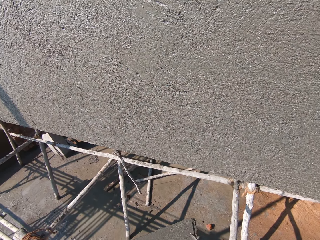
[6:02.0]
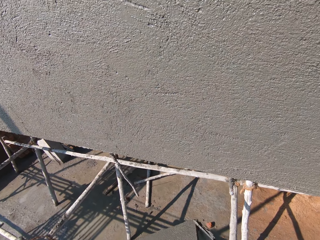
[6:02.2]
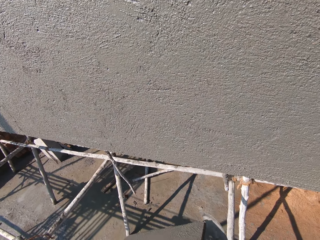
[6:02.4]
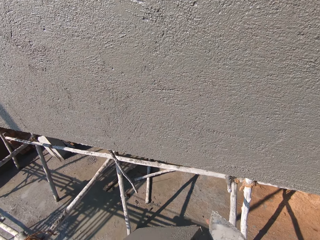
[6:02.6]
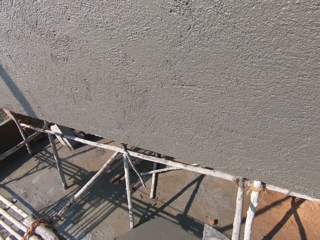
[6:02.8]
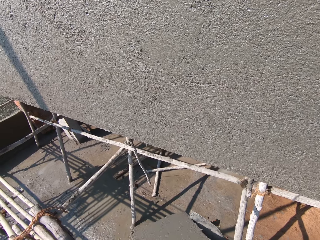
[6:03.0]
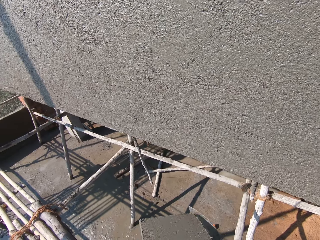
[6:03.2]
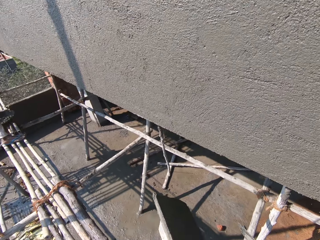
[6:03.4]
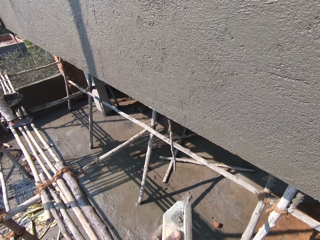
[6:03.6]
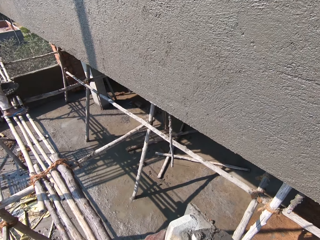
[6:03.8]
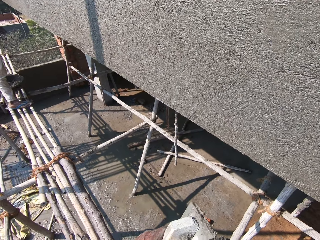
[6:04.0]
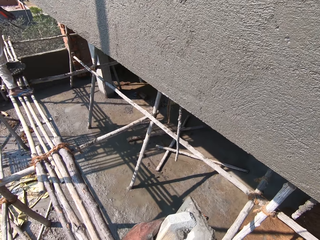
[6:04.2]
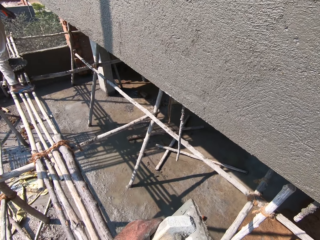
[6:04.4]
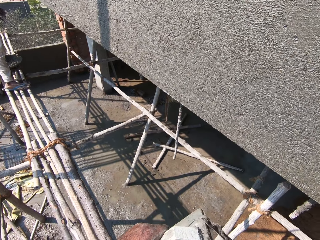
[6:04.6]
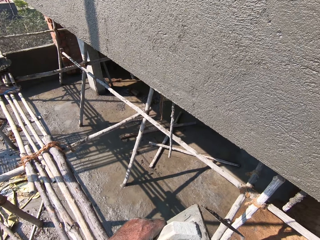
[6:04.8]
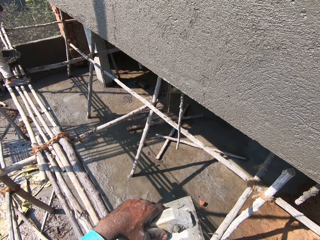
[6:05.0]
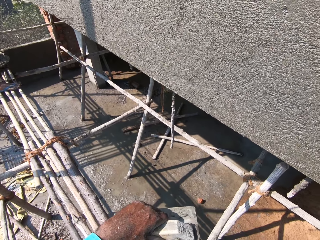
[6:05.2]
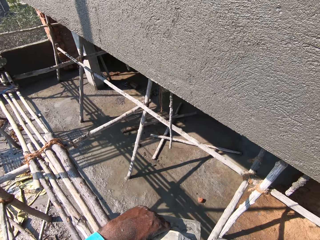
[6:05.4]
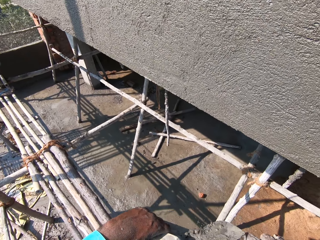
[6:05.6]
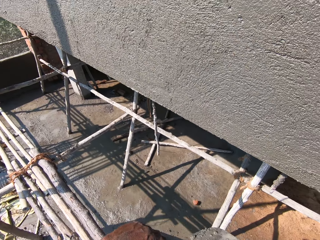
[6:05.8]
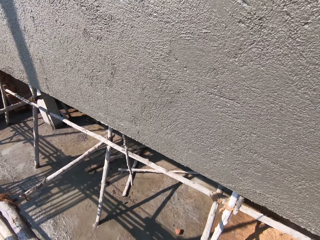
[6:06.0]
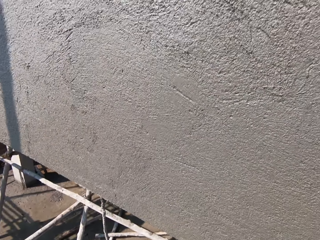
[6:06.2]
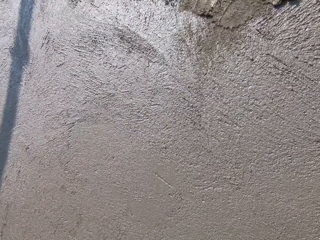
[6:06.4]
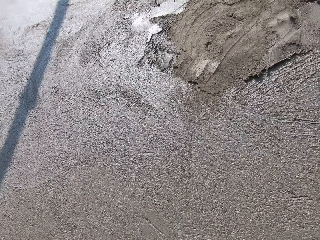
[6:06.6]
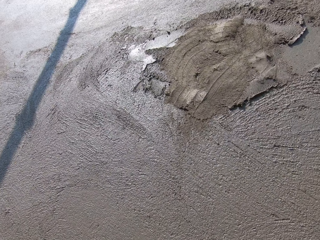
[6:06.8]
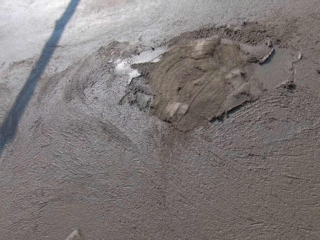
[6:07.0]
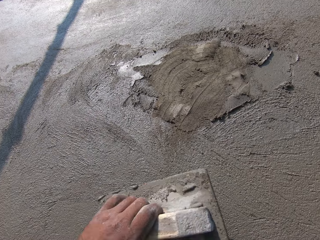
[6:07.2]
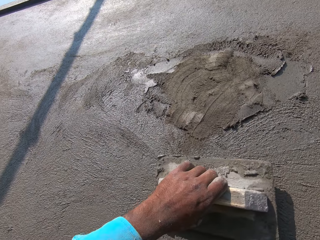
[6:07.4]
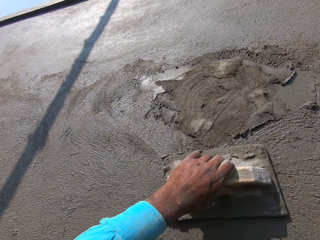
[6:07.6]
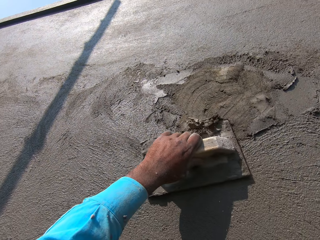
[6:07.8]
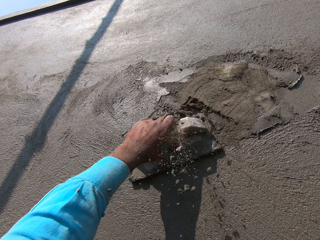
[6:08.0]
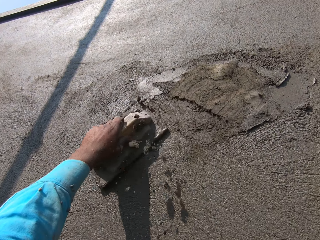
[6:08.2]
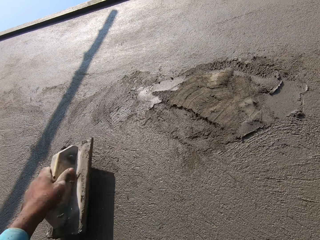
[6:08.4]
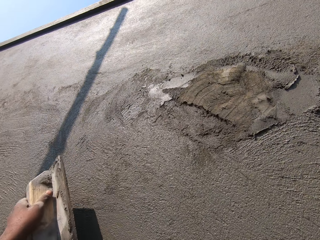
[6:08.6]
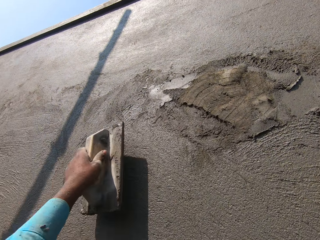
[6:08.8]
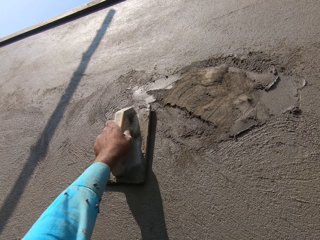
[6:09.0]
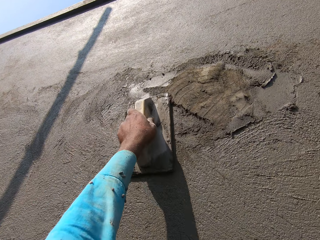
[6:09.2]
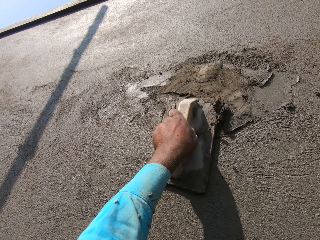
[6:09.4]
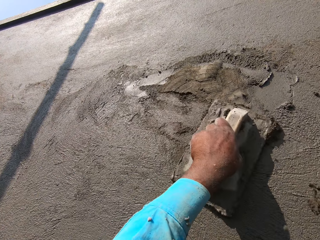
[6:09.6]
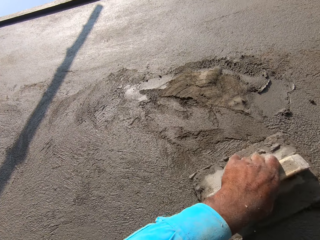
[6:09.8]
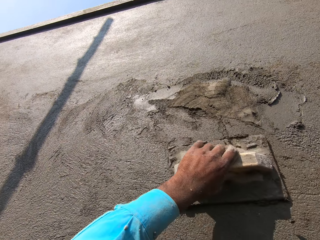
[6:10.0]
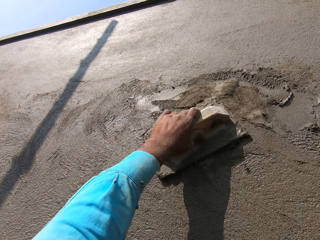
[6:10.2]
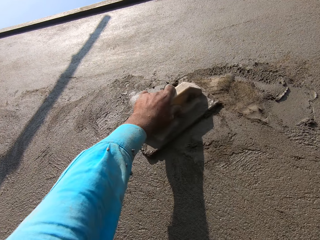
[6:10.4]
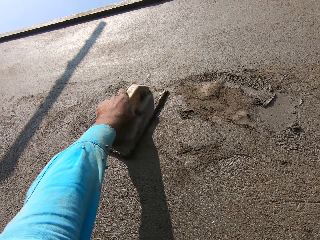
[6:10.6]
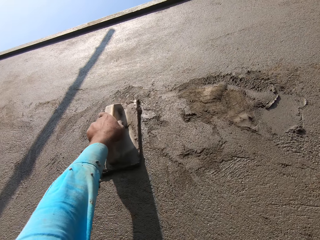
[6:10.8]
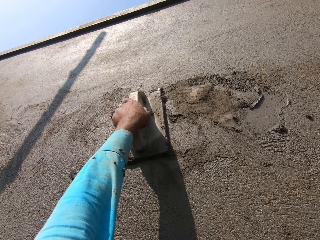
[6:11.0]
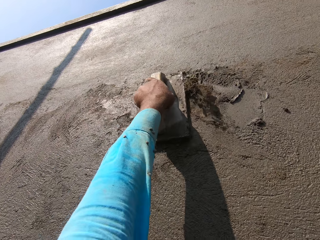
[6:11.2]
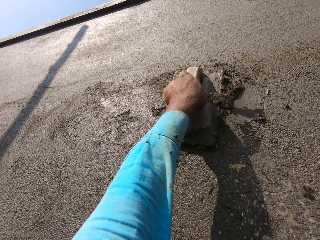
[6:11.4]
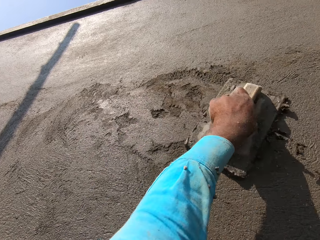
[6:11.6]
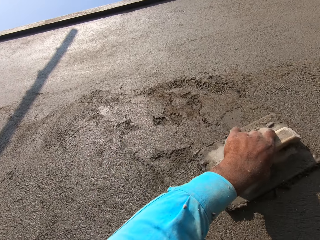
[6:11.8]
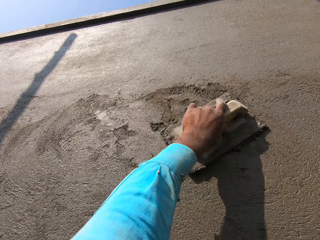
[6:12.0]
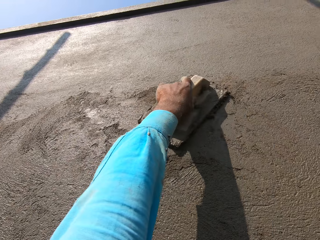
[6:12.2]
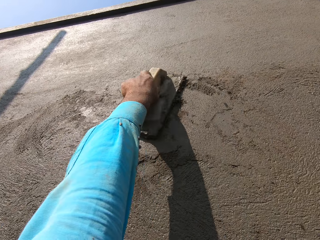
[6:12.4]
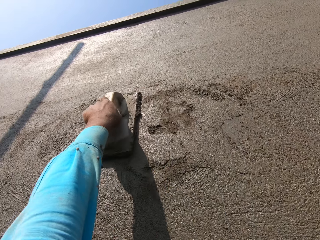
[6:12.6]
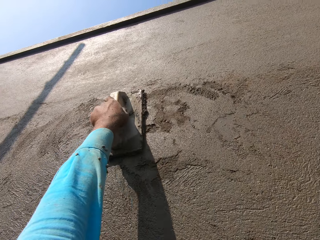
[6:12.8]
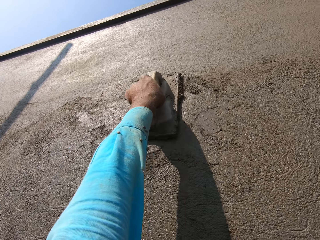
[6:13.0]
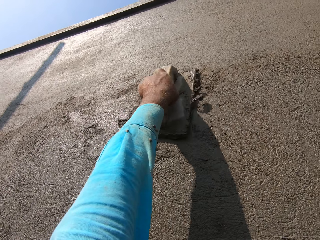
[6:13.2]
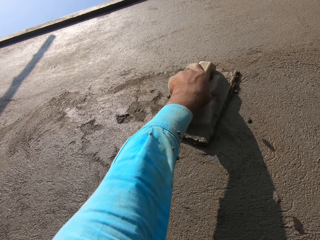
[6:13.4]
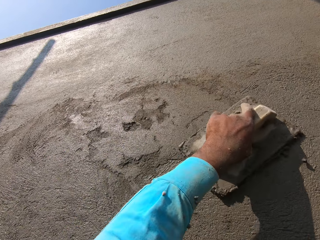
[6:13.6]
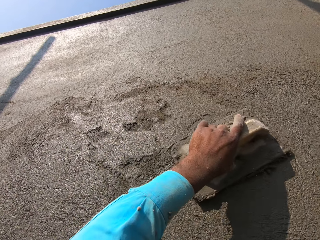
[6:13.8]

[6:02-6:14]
The camera wearer smoothens the wall with a float.

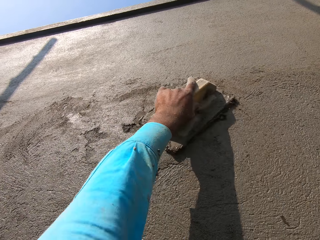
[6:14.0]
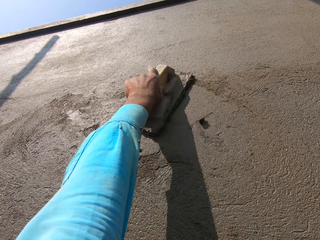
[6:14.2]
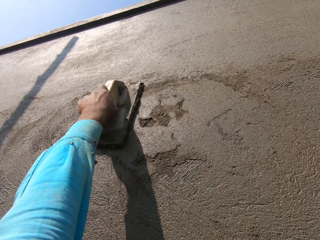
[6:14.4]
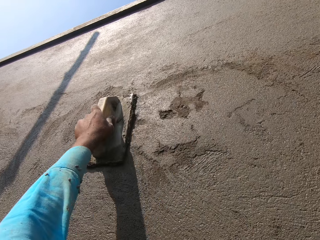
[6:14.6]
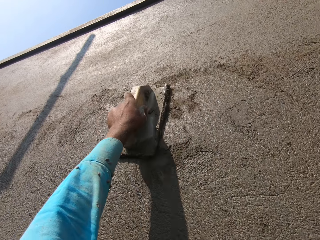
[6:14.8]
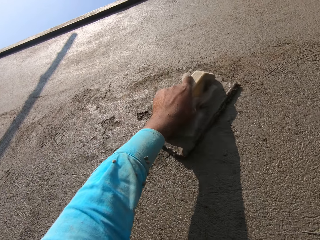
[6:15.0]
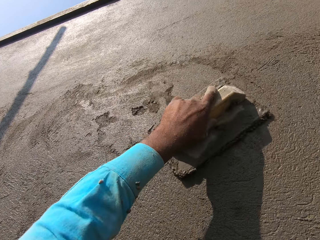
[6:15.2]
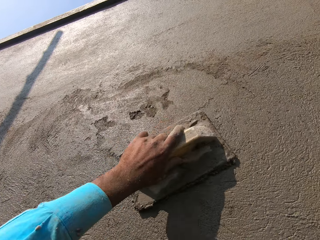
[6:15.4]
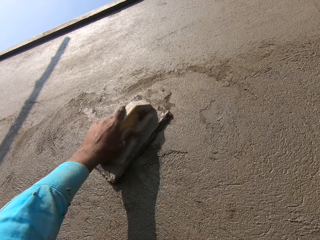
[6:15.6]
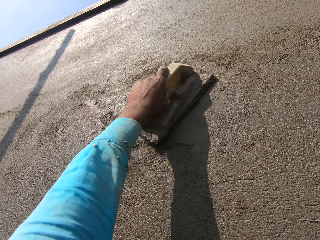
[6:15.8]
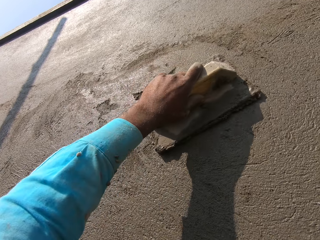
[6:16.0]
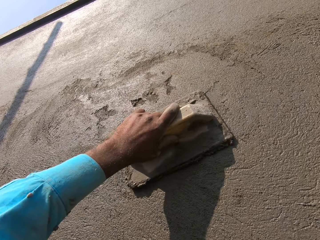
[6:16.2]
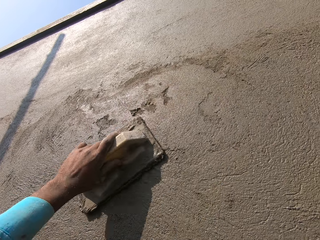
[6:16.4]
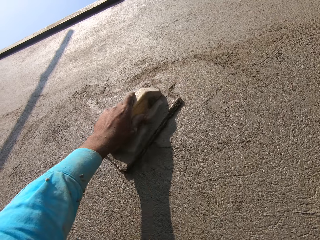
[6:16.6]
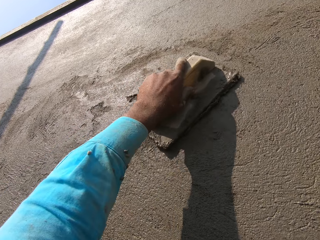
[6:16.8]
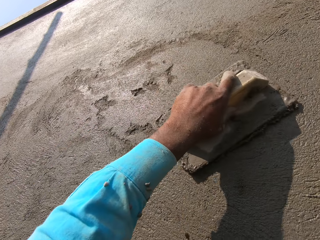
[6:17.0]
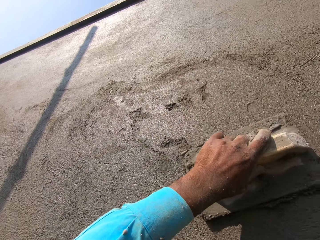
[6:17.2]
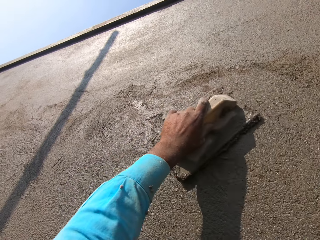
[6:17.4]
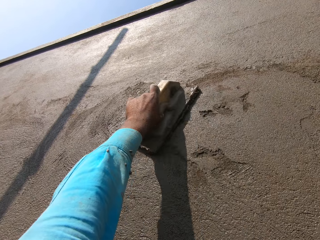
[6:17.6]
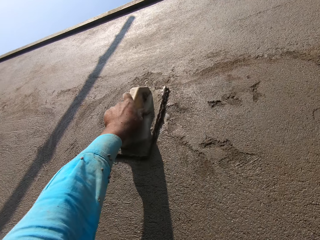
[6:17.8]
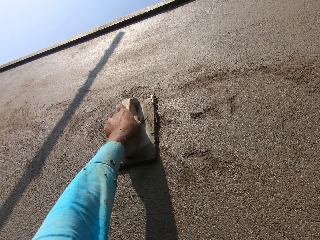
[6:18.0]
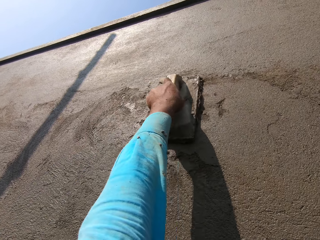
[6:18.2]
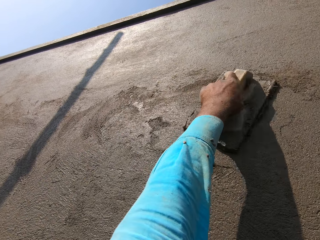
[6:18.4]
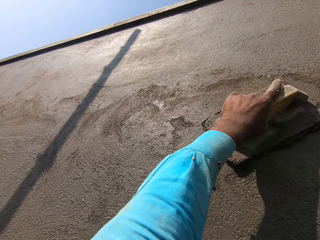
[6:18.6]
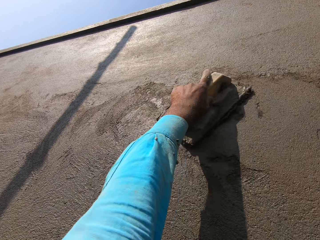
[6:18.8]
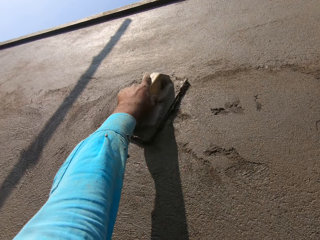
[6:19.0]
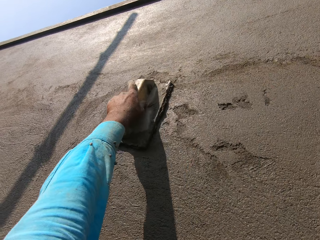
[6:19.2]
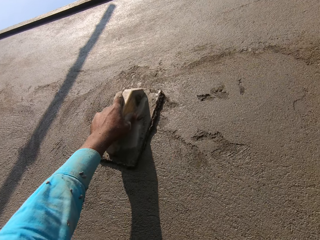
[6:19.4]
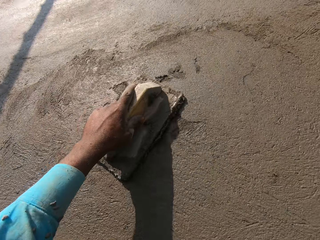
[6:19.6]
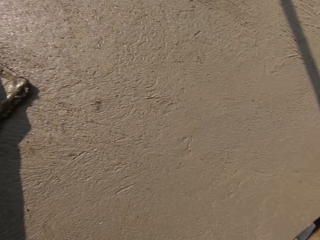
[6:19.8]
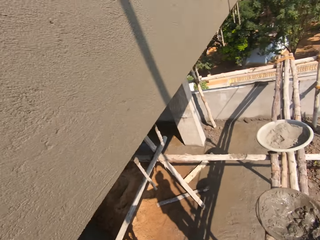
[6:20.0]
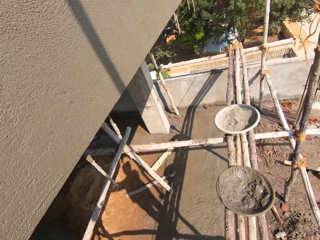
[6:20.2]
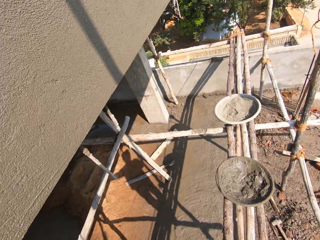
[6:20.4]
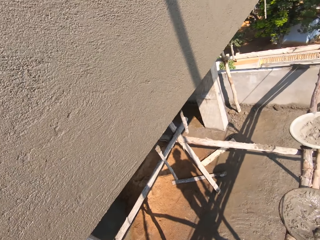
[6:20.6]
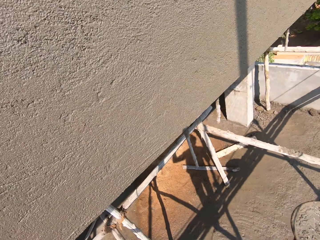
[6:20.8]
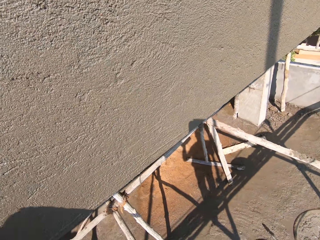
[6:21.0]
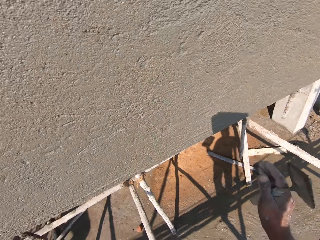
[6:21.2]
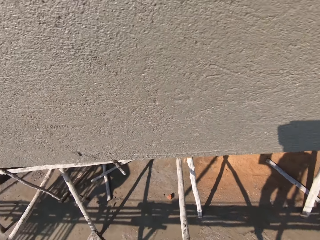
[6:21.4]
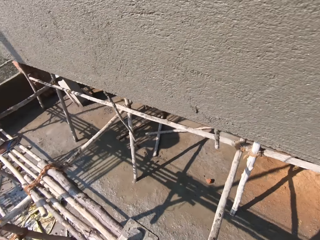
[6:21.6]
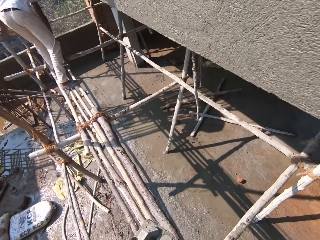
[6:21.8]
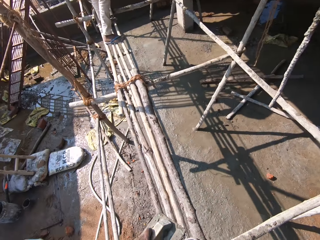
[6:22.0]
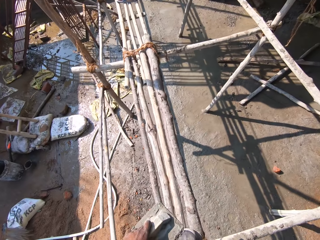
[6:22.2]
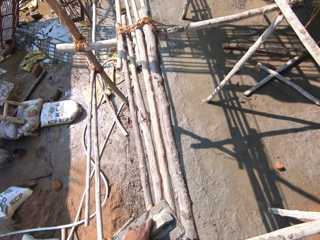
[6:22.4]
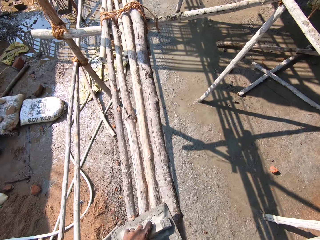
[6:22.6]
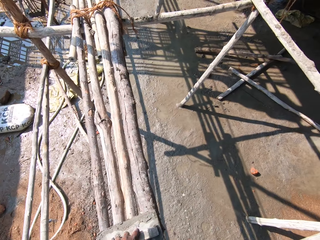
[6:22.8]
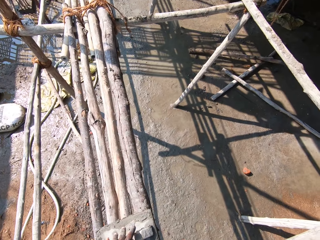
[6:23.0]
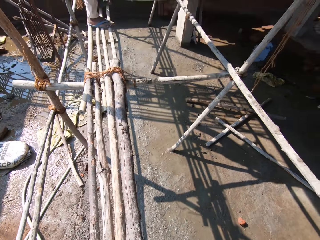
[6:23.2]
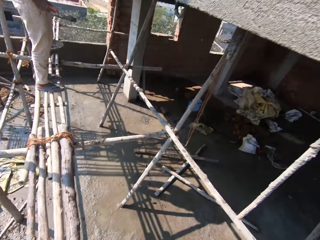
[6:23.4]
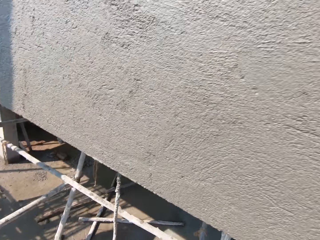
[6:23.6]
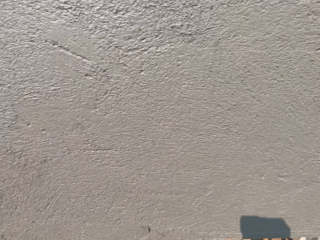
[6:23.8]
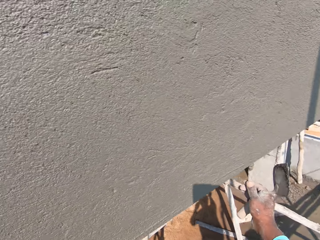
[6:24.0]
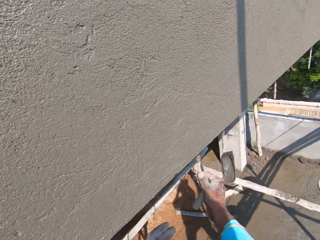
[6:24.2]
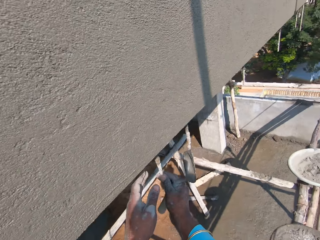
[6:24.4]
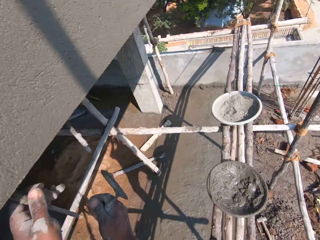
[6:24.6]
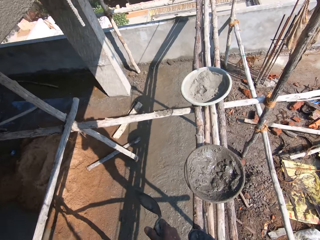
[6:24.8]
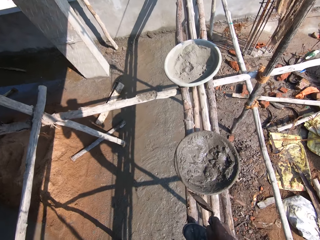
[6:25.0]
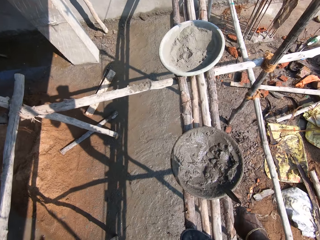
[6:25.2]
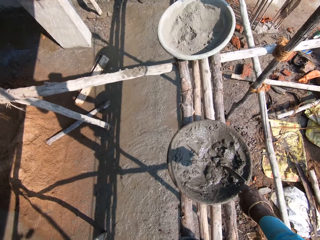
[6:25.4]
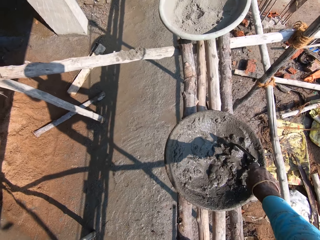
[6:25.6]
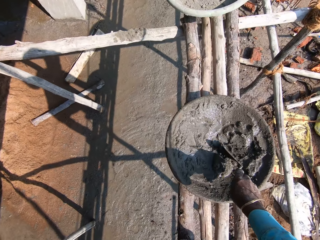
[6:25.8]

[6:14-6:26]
The camera wearer drops the float. They turn.
